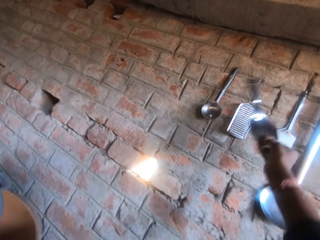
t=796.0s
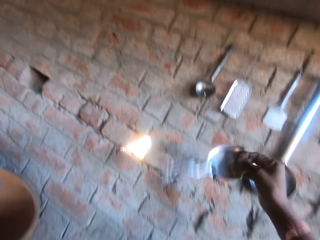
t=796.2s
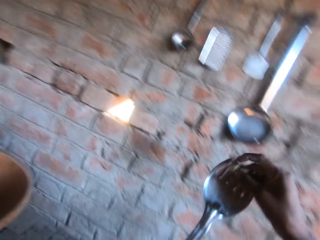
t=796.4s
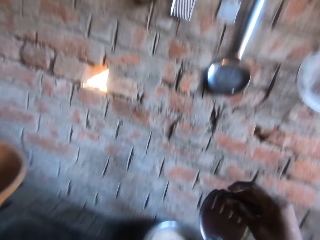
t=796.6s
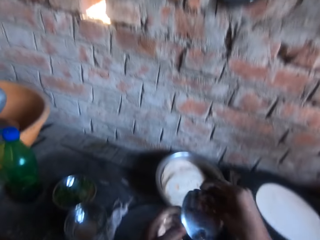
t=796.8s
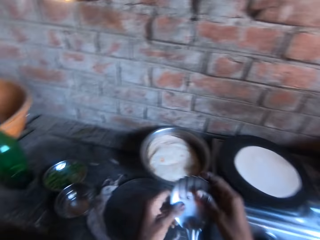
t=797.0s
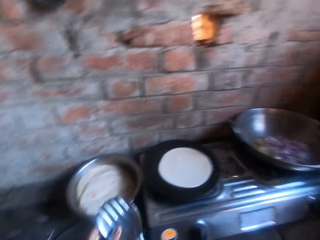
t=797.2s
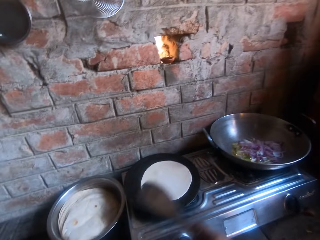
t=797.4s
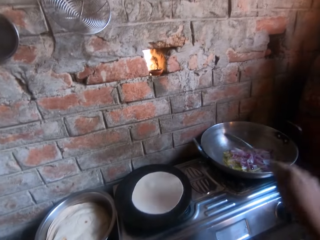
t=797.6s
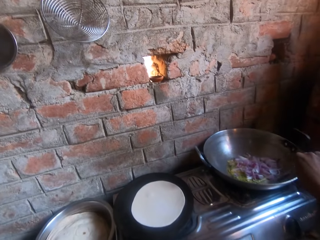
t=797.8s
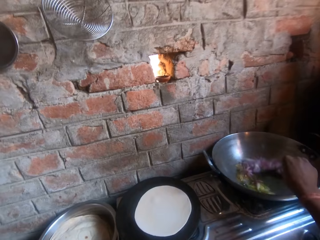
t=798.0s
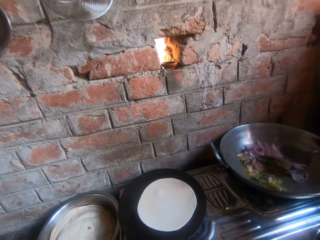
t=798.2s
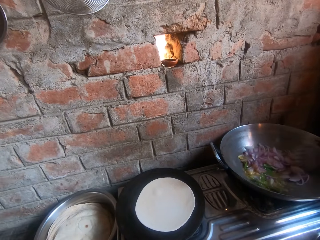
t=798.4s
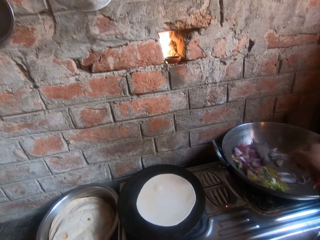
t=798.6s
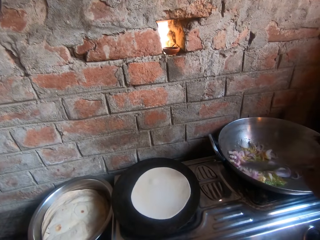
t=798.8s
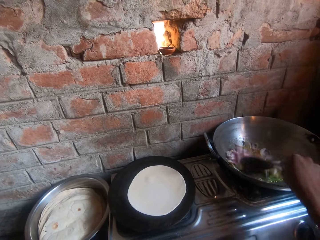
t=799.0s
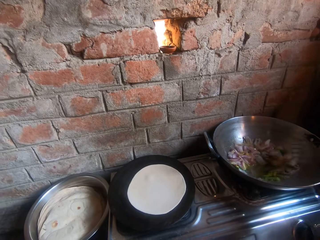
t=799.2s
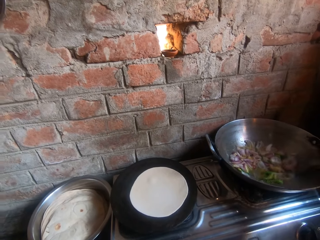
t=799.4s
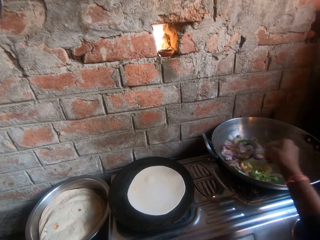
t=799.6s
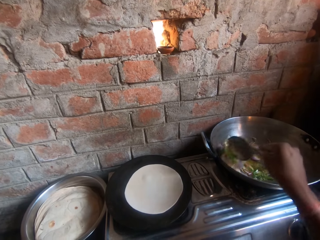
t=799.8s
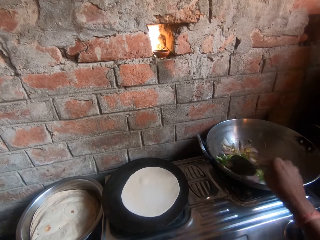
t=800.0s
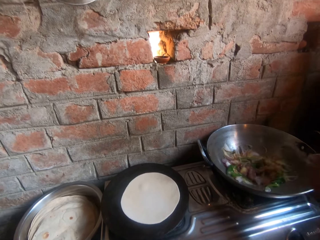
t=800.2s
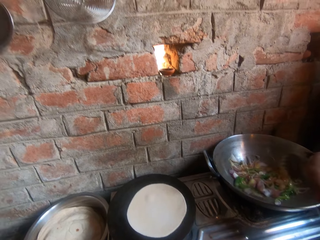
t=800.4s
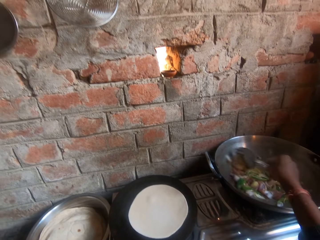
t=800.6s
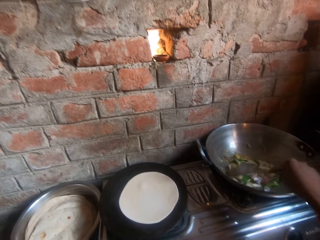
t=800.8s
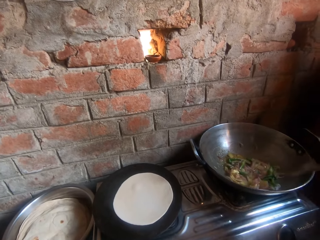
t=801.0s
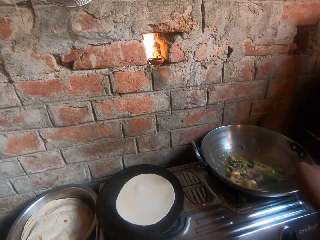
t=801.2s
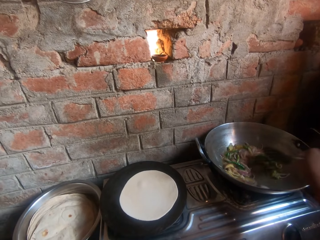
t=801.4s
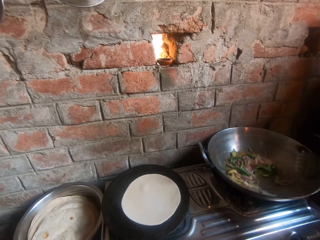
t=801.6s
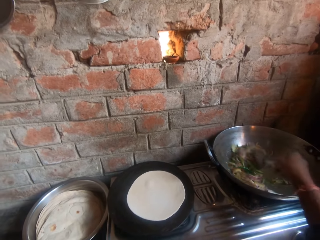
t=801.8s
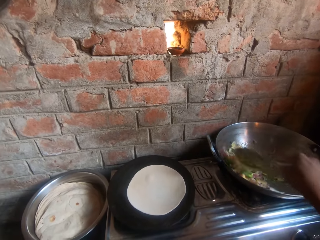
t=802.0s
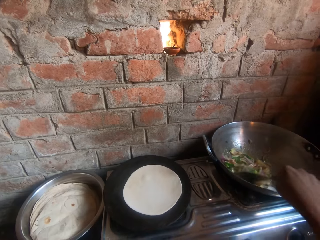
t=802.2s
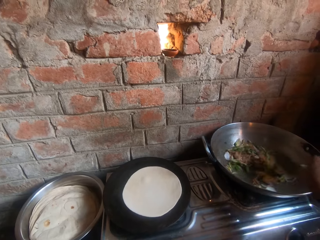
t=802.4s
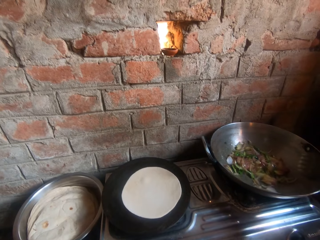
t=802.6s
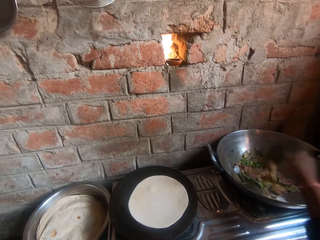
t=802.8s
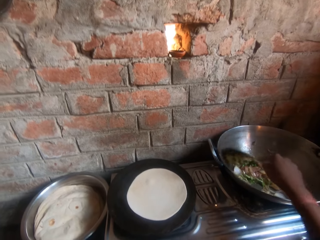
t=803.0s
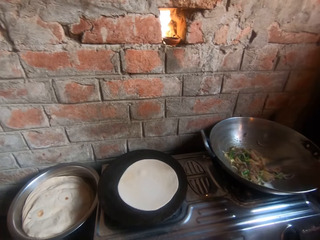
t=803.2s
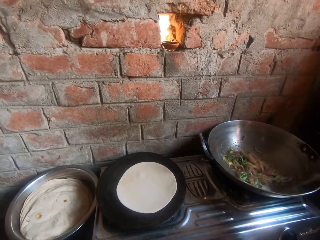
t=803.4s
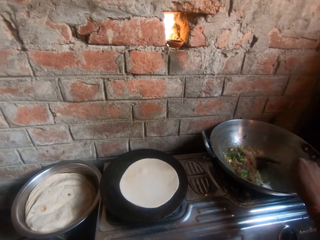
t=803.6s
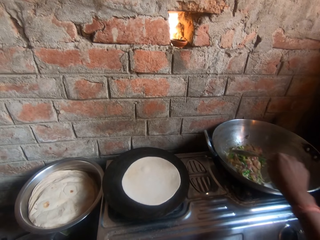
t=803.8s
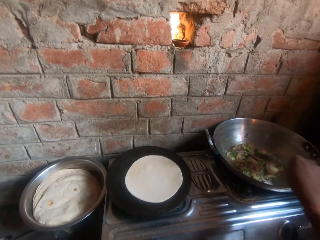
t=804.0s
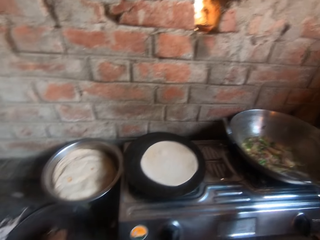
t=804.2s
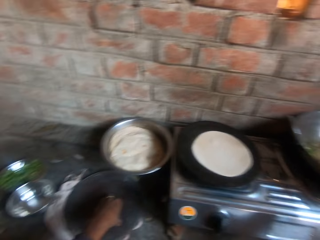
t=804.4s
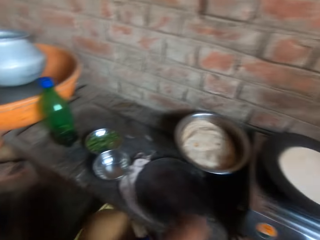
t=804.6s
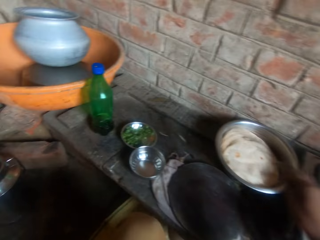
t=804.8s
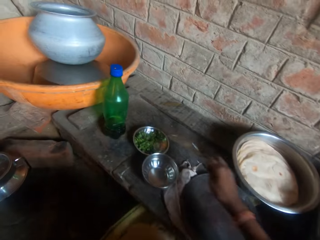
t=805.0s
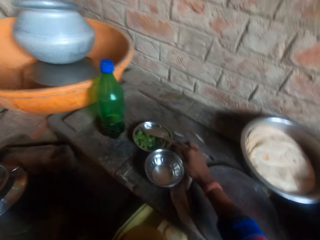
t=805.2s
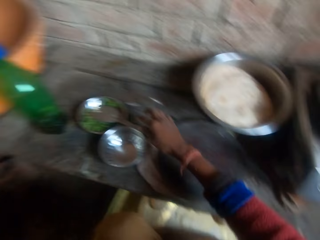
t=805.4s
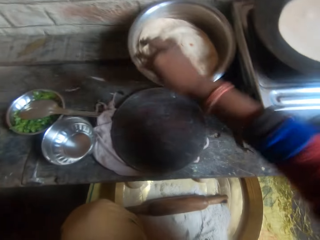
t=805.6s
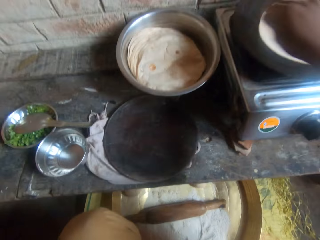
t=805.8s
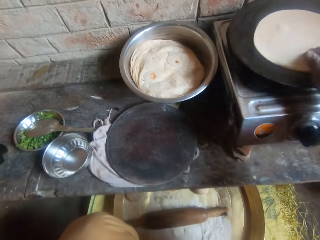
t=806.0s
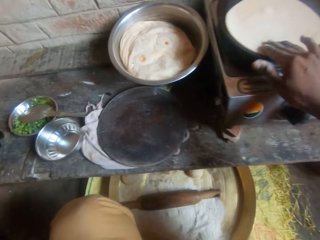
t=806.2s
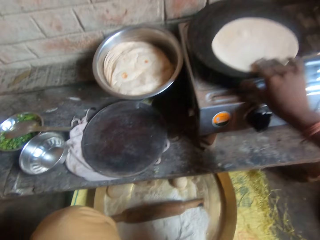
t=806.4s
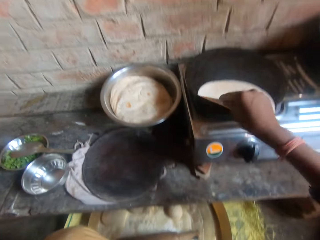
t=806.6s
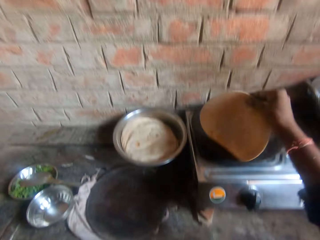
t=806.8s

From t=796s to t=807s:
The camera wearer holds the spoon. They stir the pot with the spoon. They drop the spoon in the bowl or plate on the table.

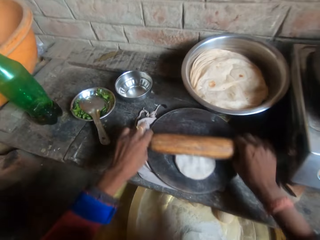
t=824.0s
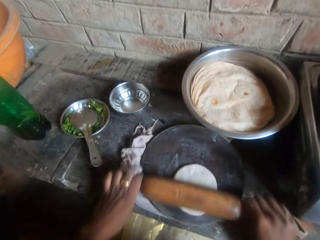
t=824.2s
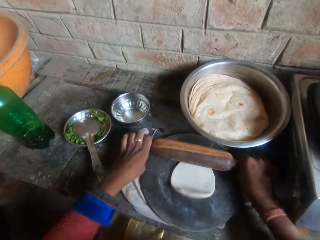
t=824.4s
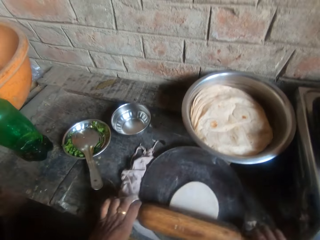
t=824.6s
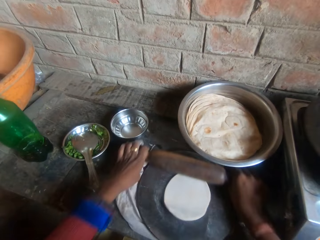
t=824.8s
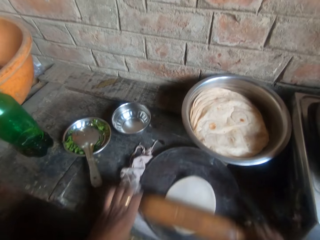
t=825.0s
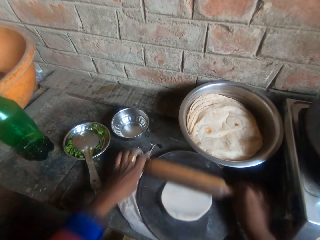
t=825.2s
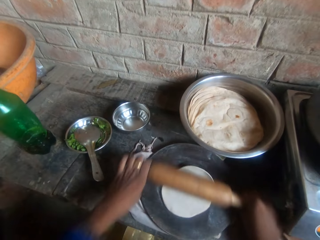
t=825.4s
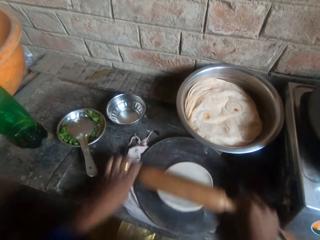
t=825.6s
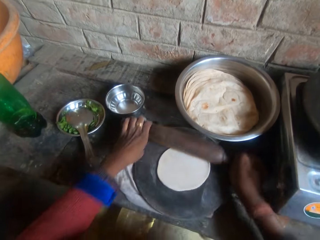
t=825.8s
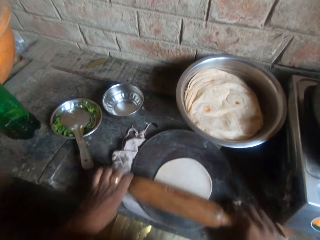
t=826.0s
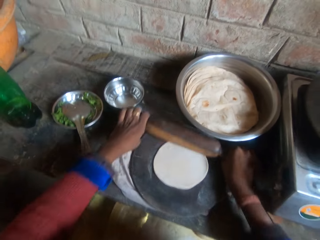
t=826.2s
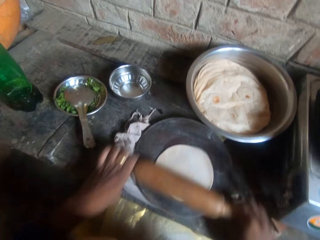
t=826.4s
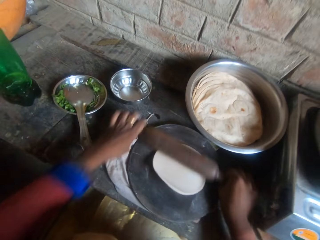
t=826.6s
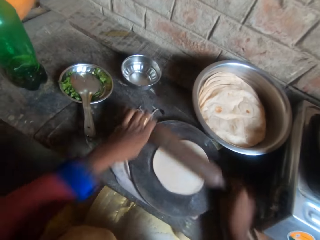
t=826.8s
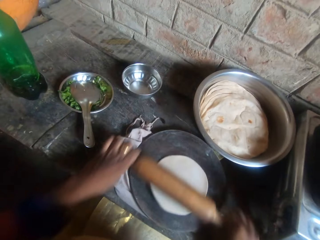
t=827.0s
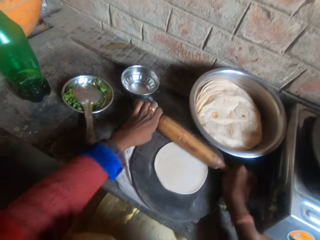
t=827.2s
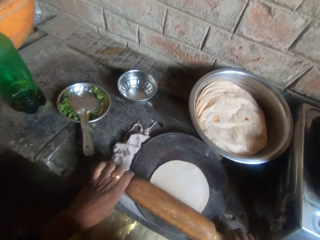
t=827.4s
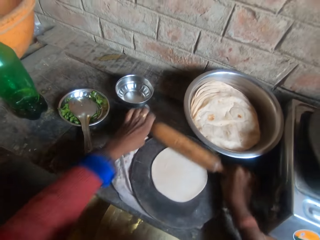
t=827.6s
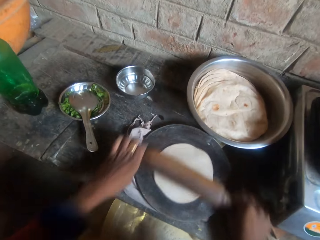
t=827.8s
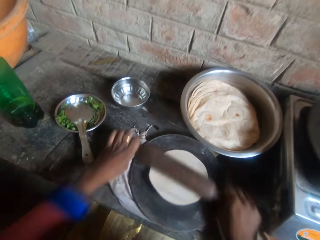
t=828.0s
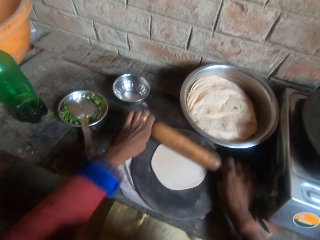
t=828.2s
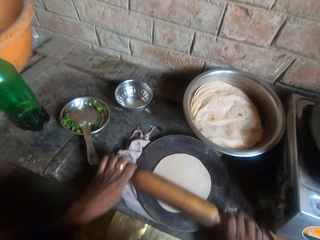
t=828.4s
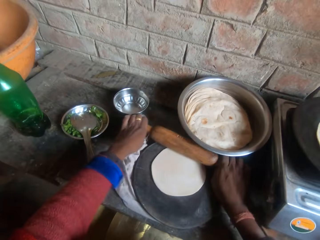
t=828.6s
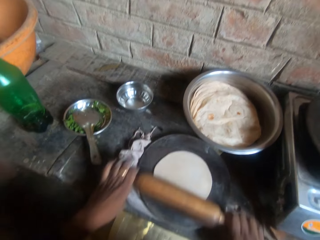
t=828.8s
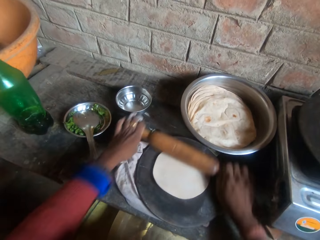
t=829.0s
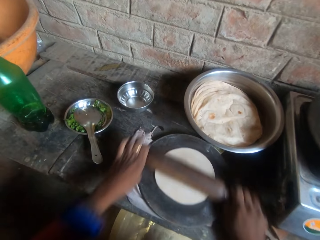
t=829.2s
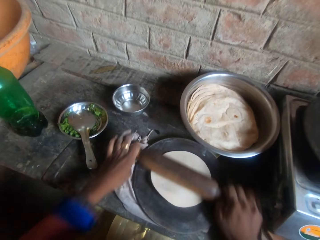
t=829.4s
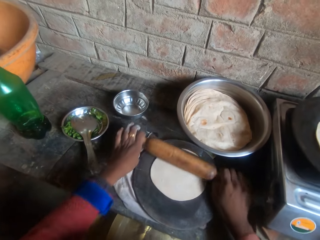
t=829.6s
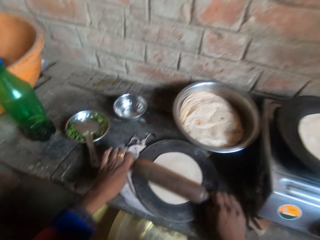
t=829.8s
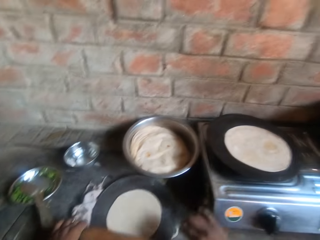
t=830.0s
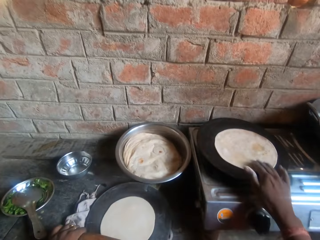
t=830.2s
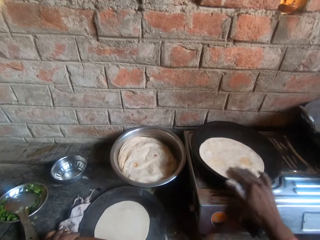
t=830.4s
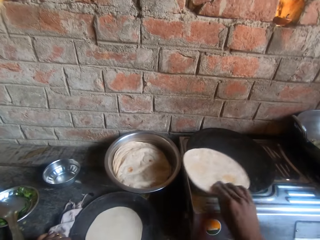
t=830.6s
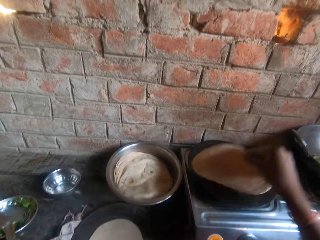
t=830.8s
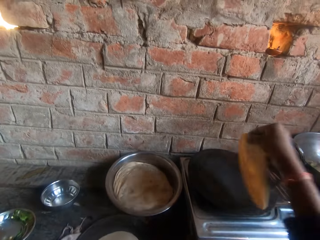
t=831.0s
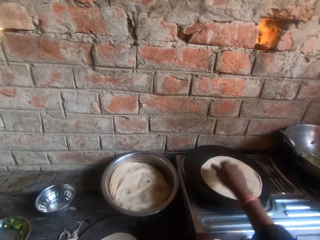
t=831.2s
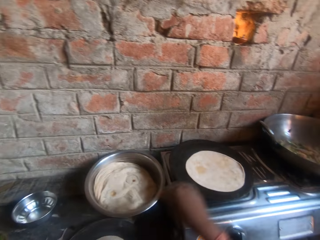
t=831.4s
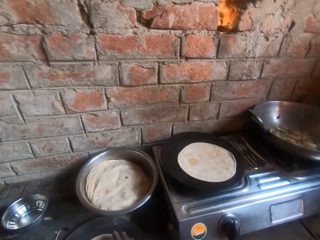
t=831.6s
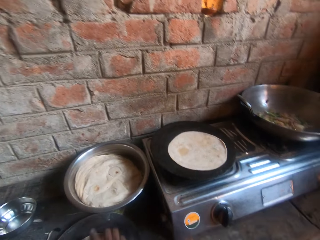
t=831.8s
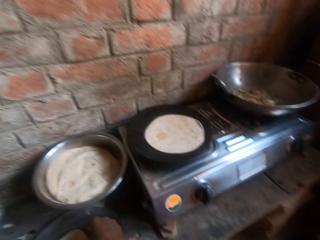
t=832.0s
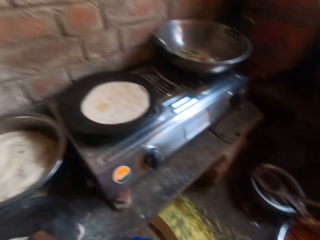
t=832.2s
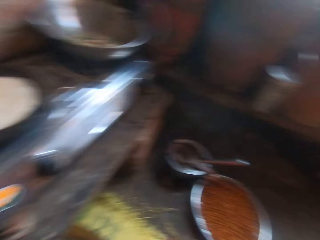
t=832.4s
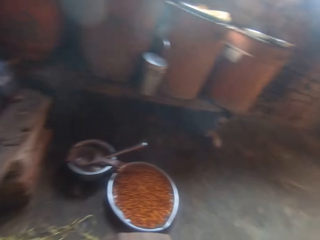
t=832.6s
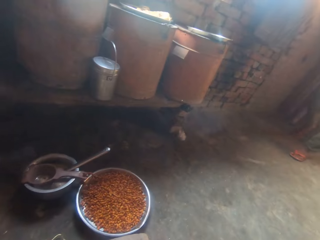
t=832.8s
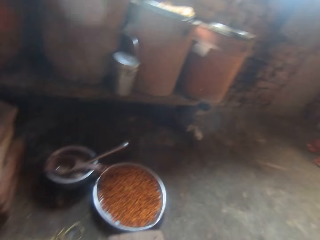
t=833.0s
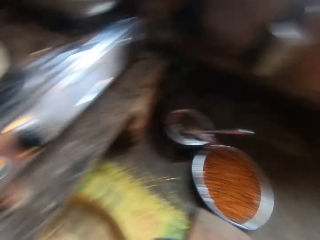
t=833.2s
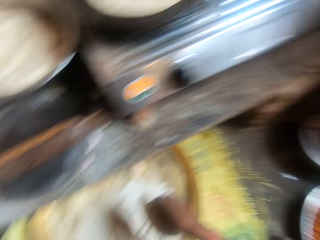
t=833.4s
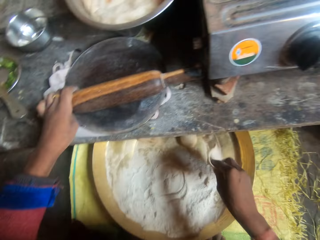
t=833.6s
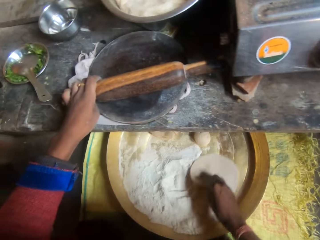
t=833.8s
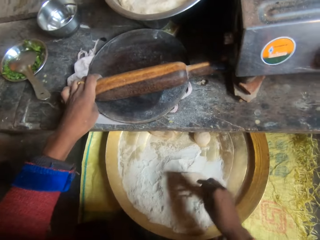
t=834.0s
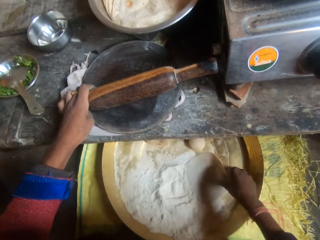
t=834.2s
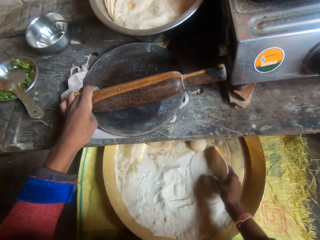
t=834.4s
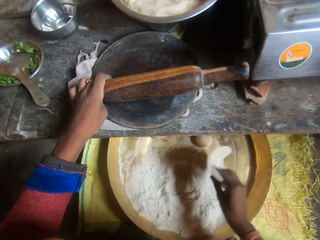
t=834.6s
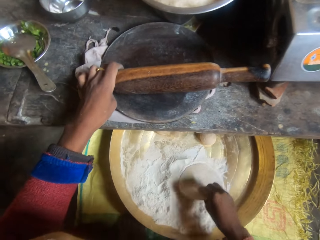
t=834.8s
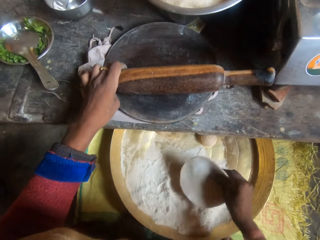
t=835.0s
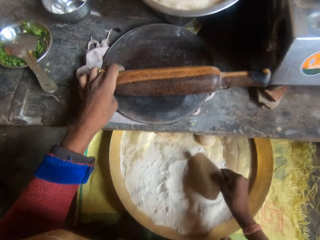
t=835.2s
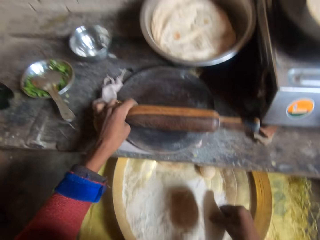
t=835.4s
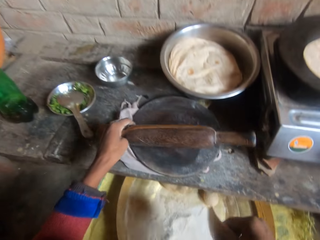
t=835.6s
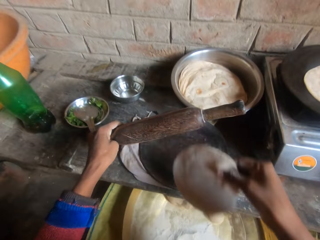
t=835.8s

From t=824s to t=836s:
The camera wearer holds the kneading stick. They flip the roti or flat bread on the griddle. They look around a kitchen. They flip the flat bread on a flour in a tray, and roll the dough in the flour inside the bucket.
